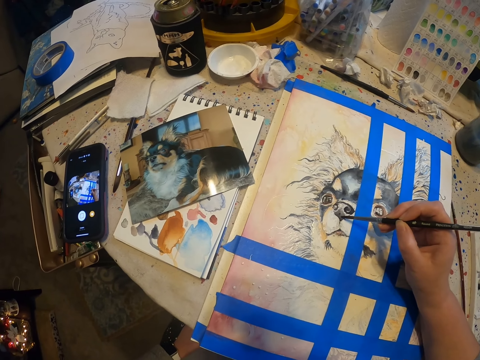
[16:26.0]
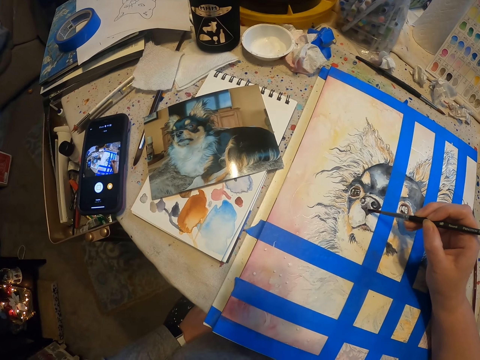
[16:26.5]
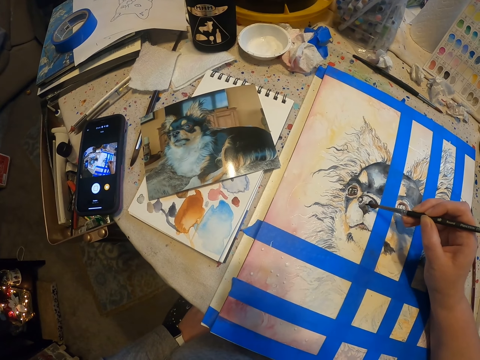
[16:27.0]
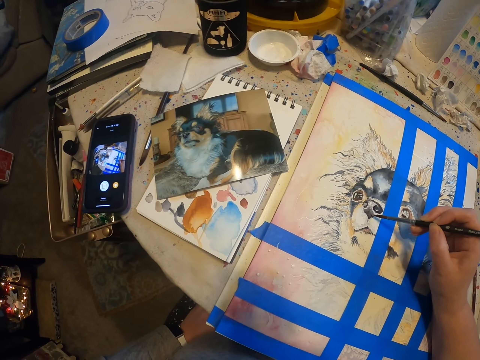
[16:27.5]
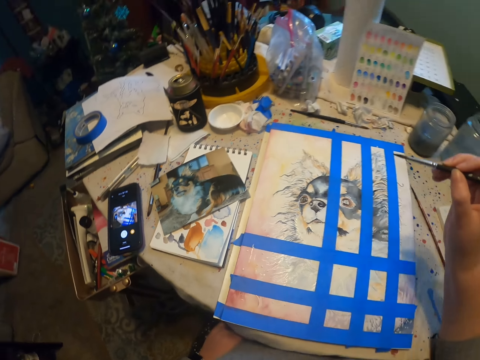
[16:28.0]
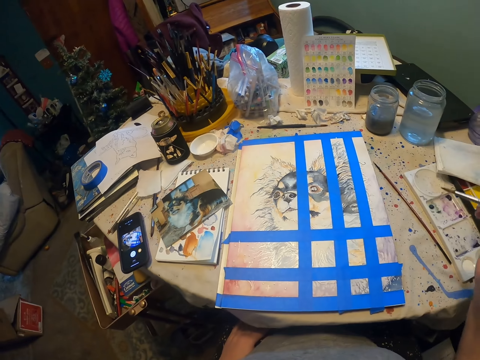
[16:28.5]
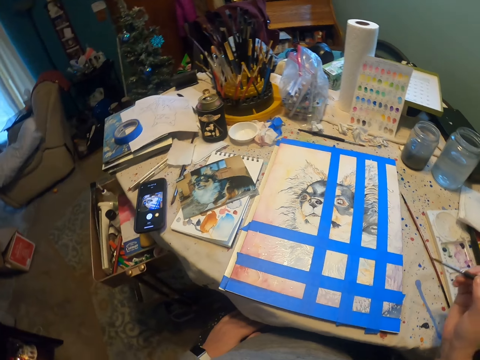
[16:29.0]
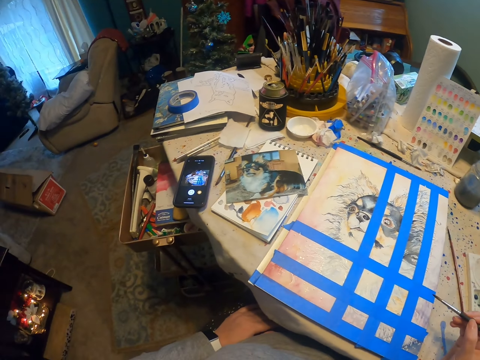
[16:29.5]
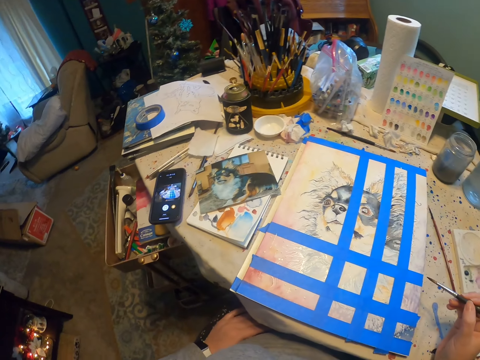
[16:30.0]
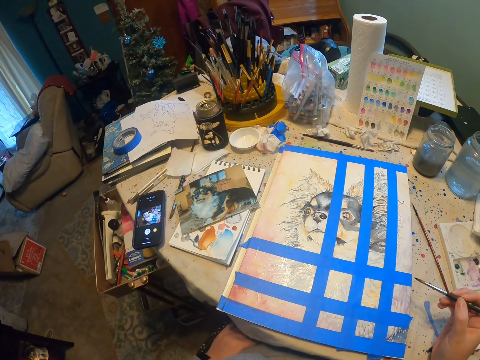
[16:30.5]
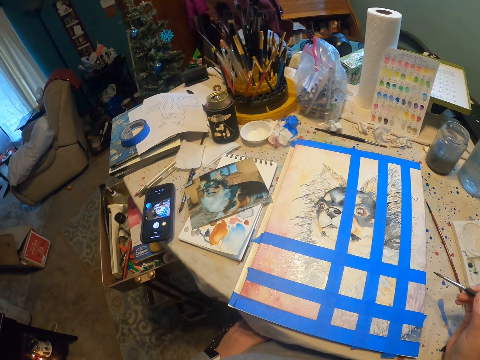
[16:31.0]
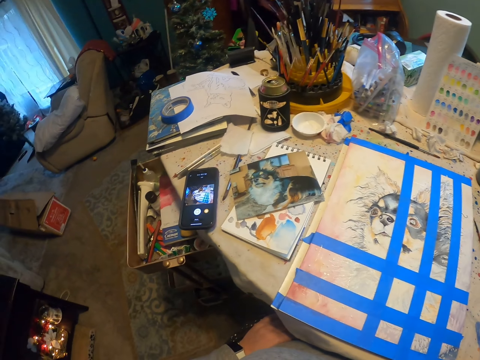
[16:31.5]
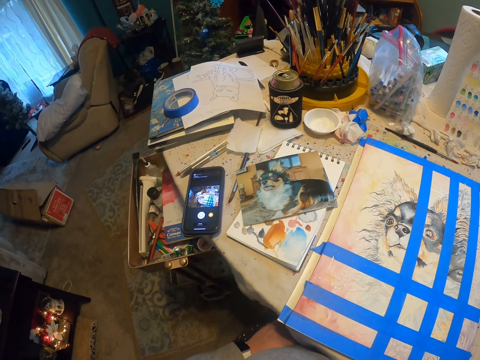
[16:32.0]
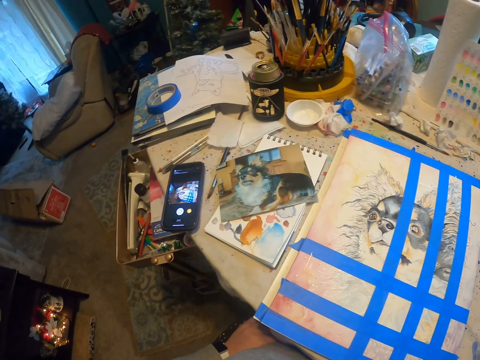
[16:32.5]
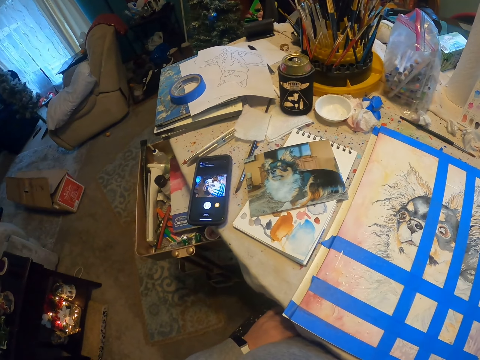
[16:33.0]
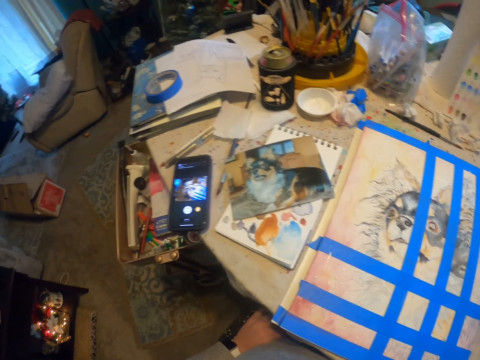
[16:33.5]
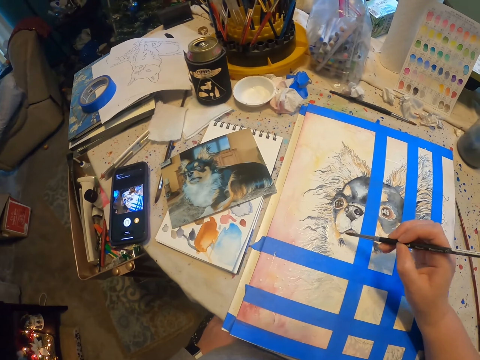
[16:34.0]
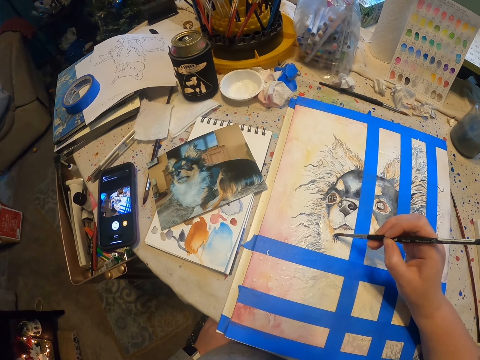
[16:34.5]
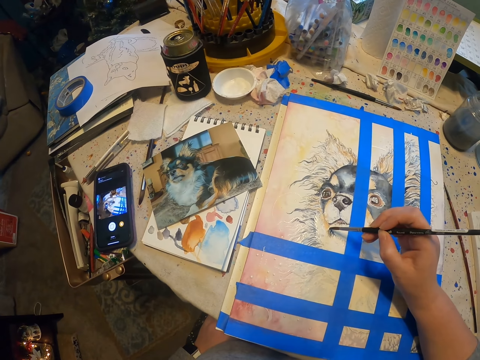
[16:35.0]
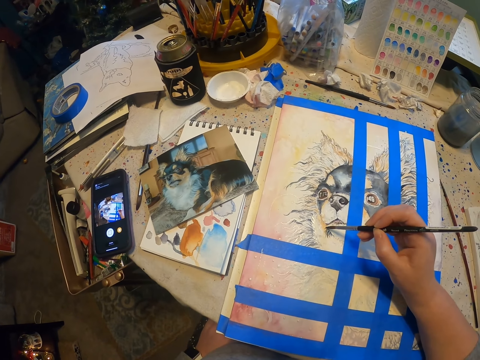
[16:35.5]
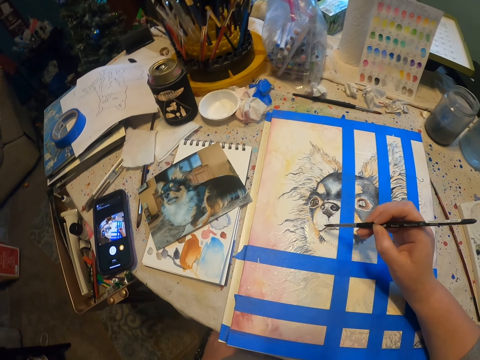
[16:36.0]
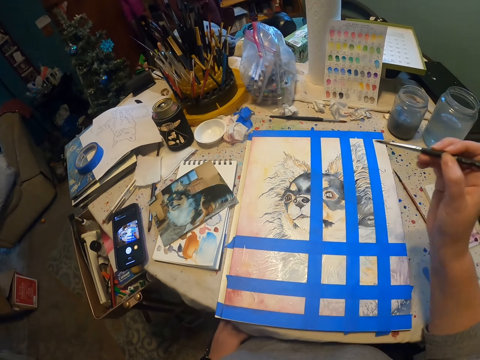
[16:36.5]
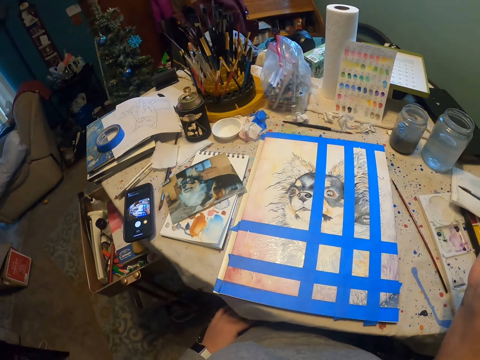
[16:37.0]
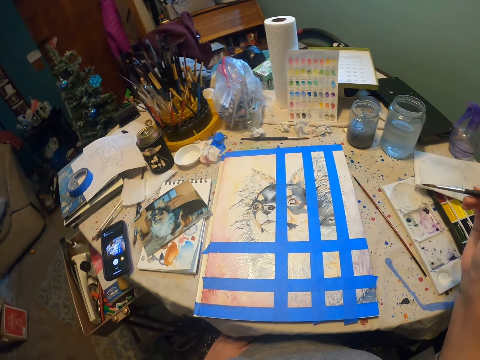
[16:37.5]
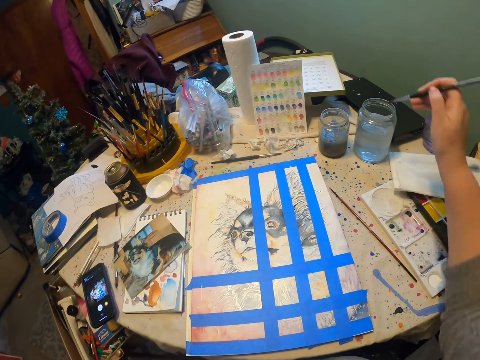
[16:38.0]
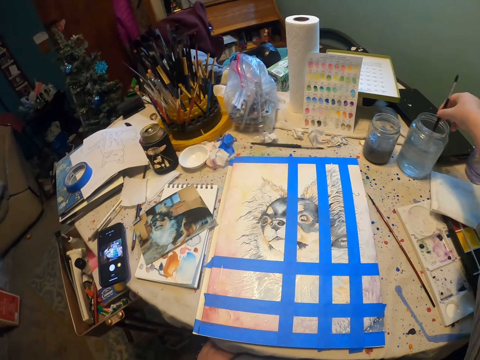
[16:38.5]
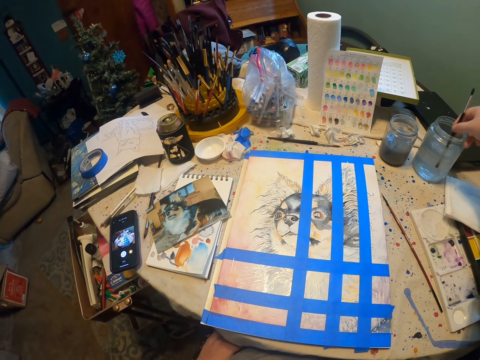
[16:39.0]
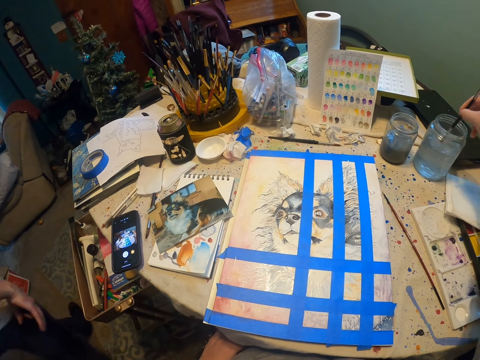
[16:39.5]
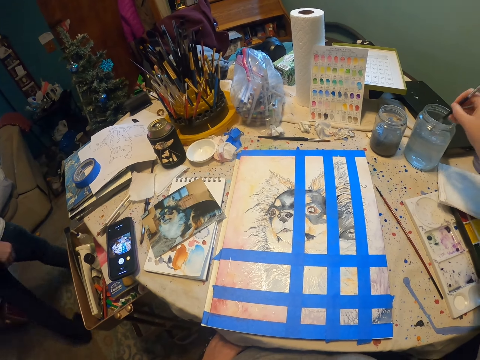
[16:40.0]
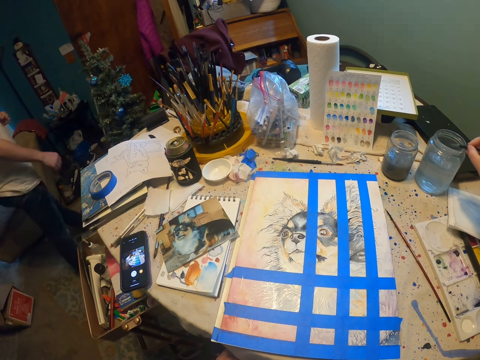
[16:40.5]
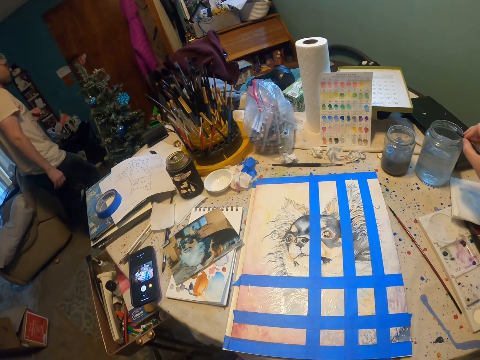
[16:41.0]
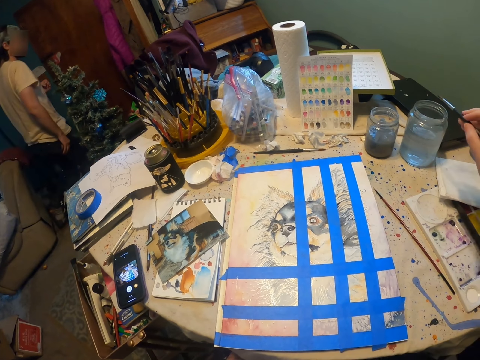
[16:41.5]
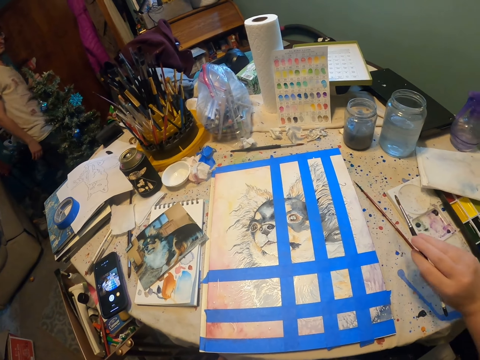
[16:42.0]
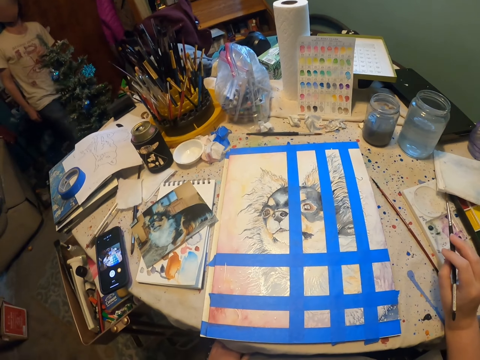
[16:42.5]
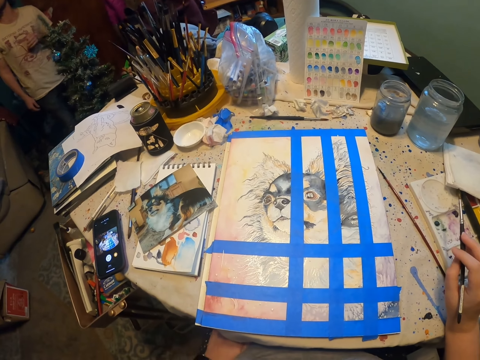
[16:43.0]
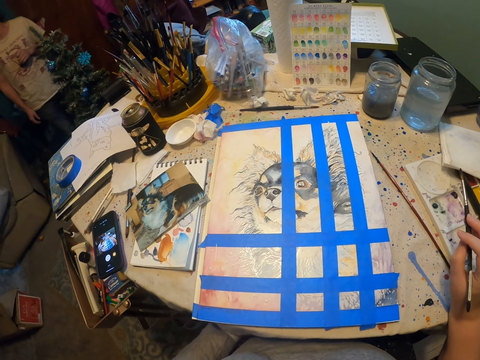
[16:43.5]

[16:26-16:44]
The camera wearer dips the drawing brush in colors. They draw on a drawing material. They dip the drawing brush in a thinner or water.

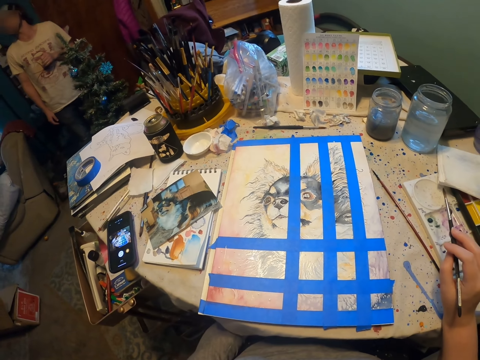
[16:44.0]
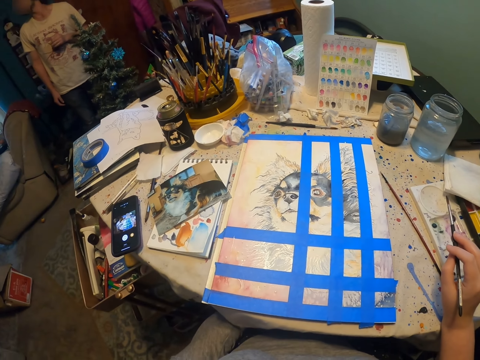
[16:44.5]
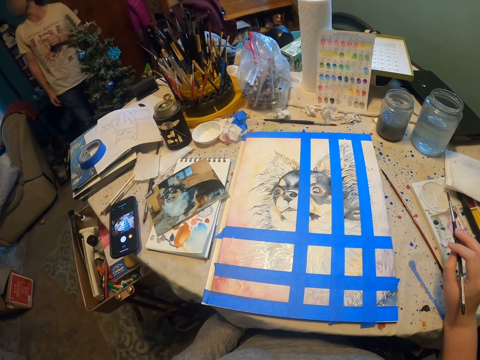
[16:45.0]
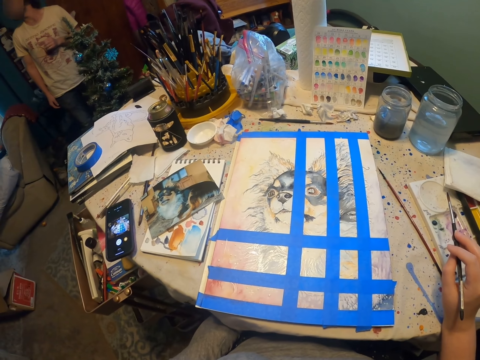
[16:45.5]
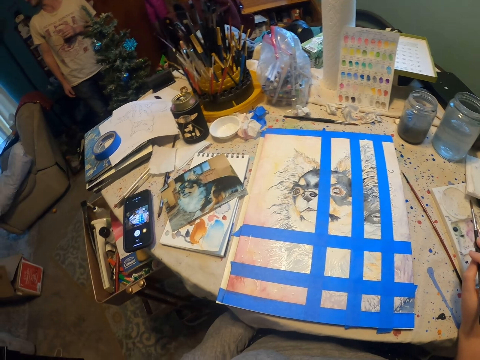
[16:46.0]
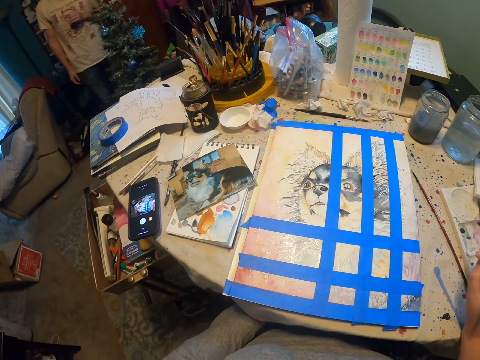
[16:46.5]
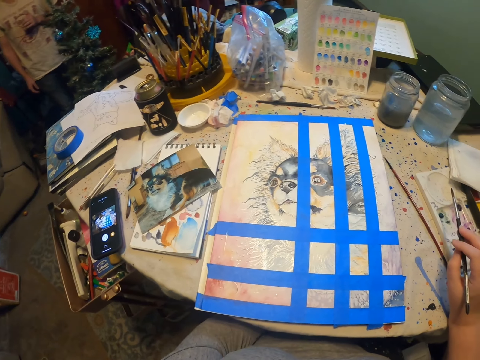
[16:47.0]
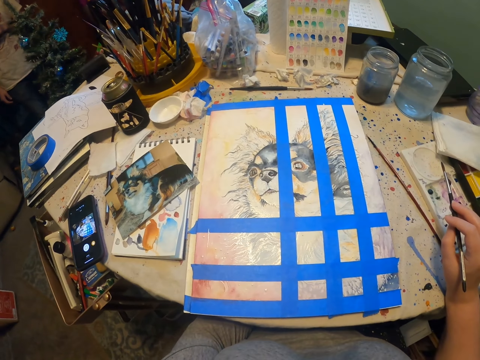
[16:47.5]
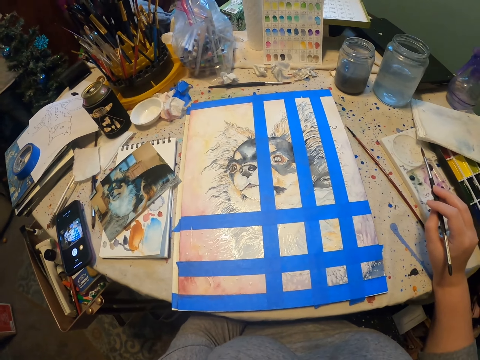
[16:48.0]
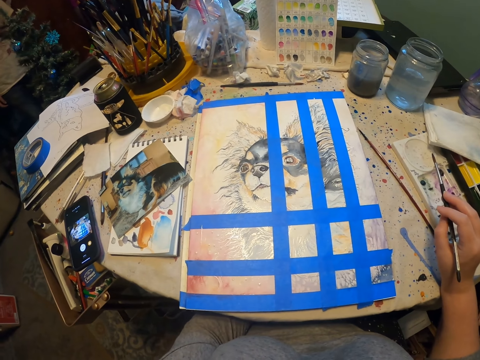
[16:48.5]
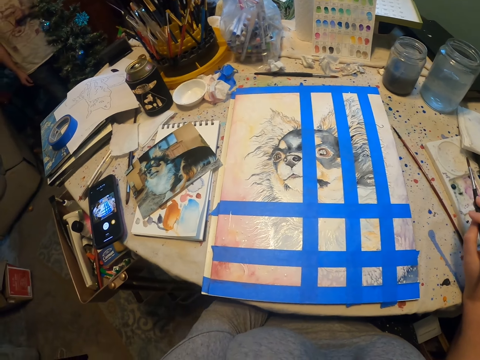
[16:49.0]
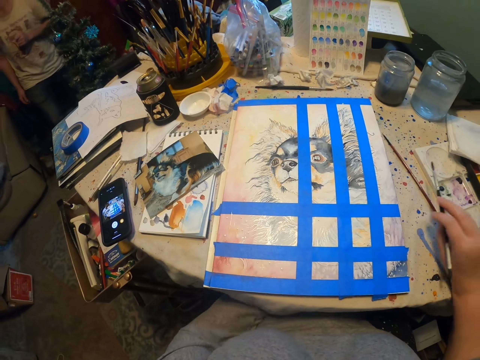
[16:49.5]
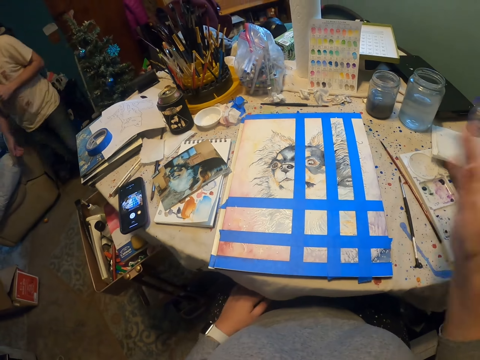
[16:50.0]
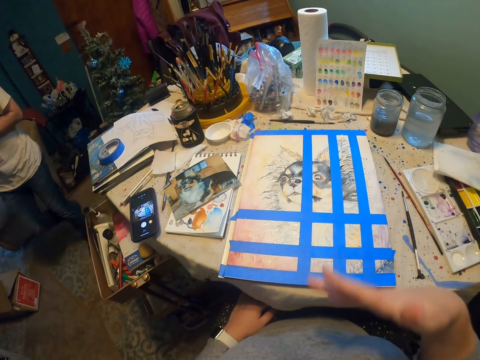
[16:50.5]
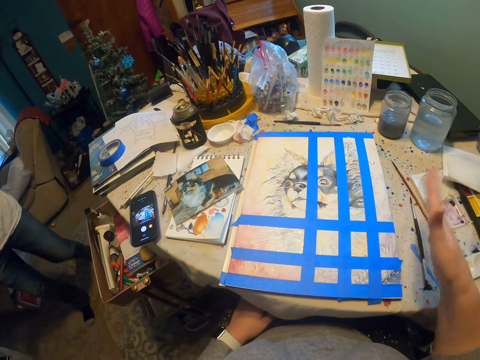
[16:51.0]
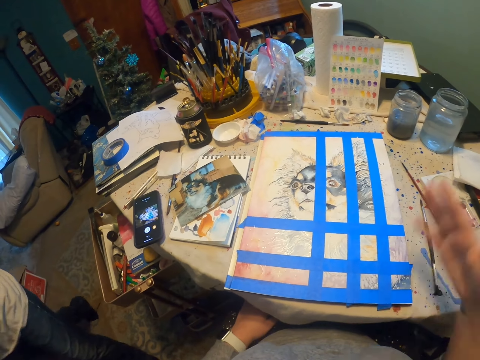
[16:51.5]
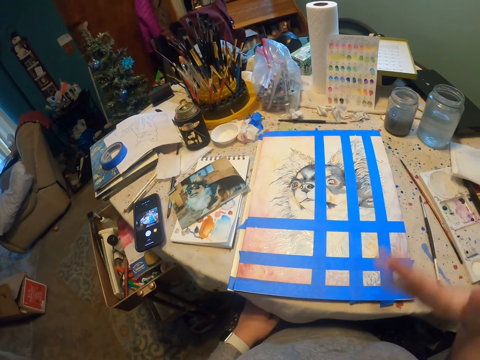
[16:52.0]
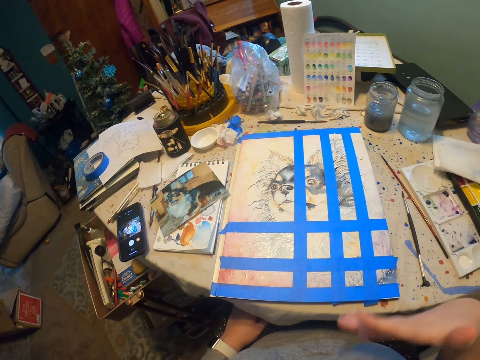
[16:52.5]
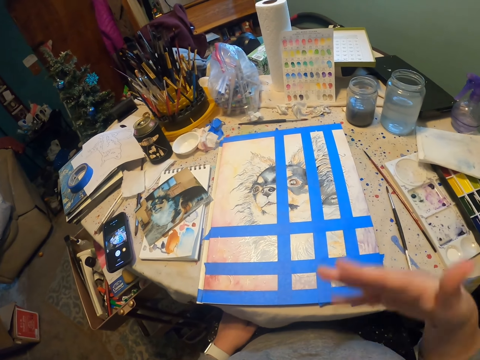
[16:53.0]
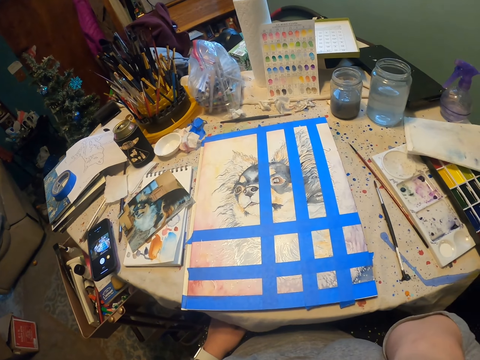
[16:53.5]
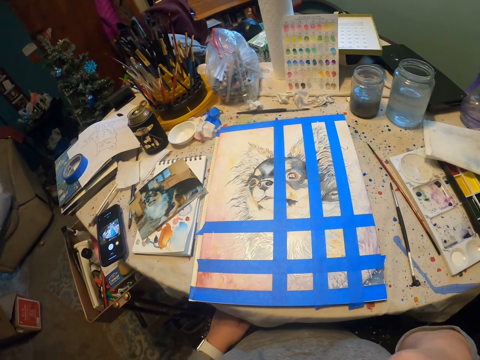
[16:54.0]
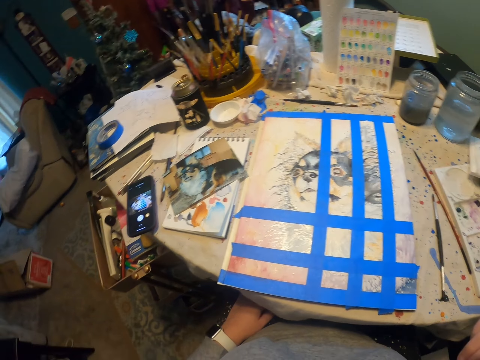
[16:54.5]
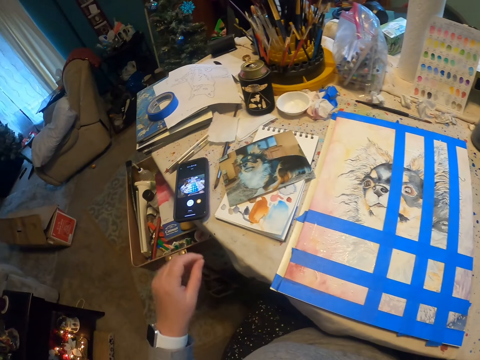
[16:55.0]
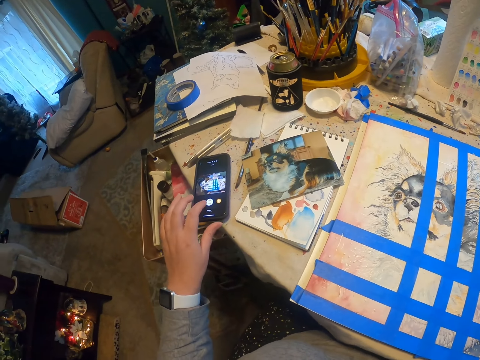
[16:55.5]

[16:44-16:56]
The camera wearer drops the drawing brush. They move their hand and interact with a man.
